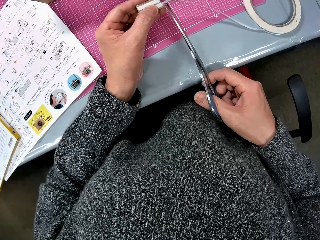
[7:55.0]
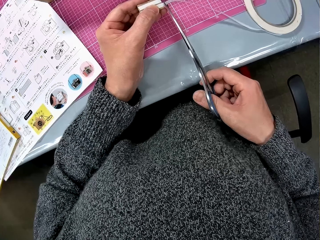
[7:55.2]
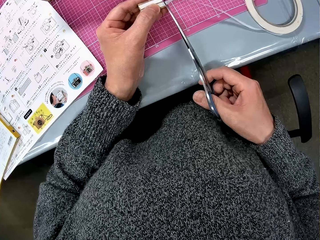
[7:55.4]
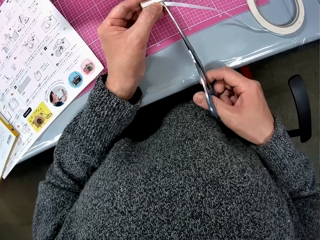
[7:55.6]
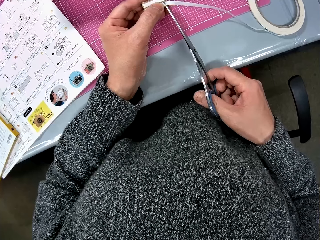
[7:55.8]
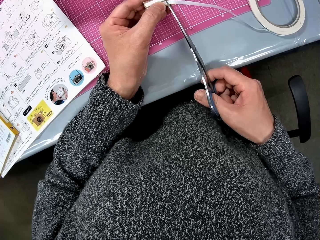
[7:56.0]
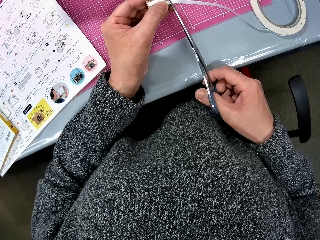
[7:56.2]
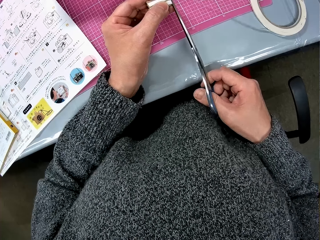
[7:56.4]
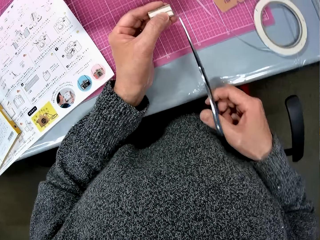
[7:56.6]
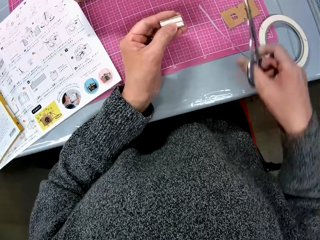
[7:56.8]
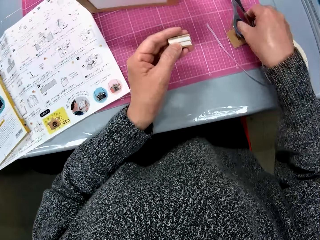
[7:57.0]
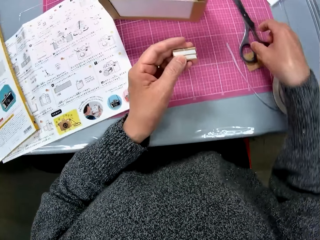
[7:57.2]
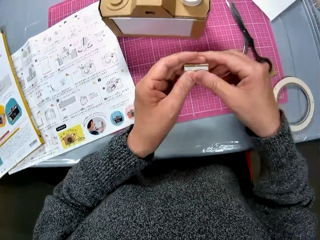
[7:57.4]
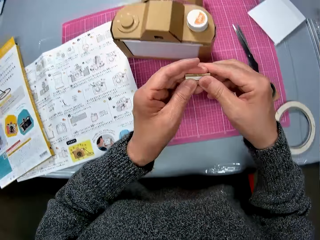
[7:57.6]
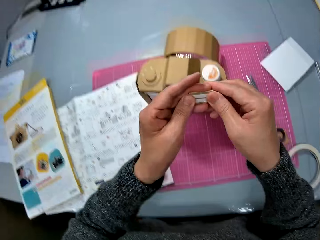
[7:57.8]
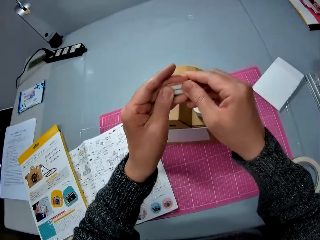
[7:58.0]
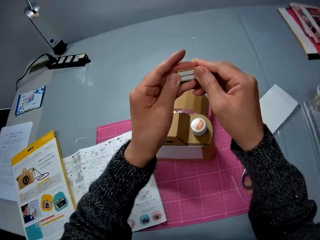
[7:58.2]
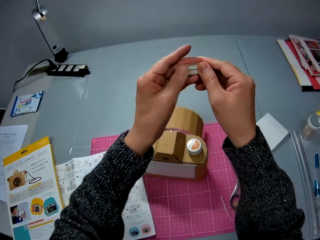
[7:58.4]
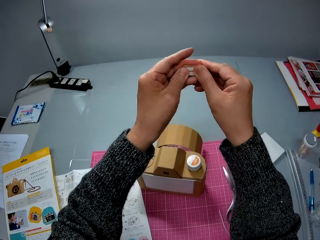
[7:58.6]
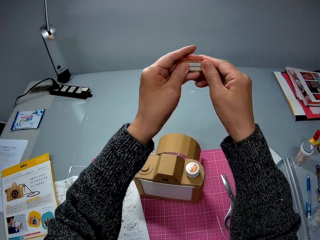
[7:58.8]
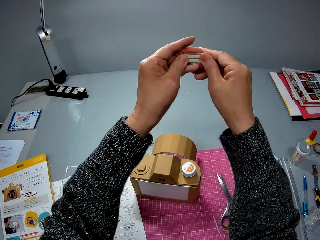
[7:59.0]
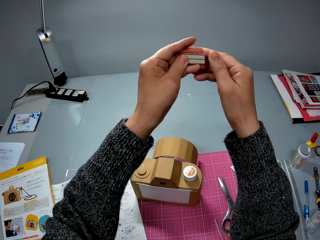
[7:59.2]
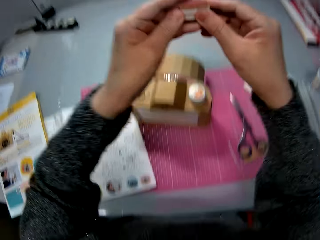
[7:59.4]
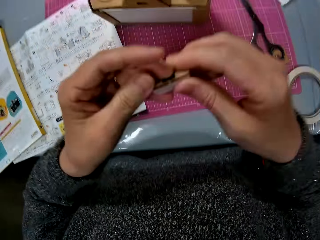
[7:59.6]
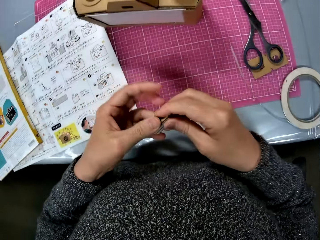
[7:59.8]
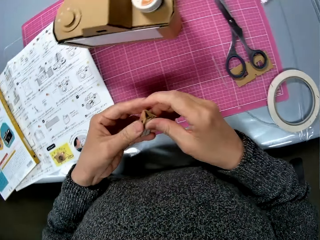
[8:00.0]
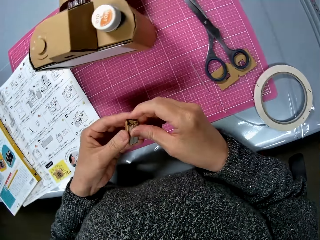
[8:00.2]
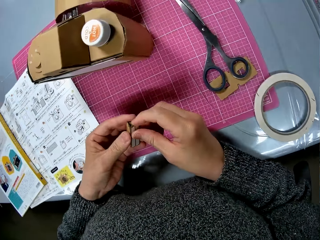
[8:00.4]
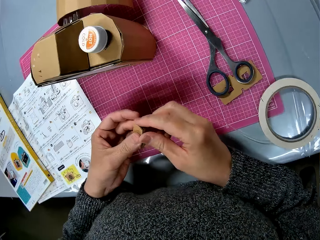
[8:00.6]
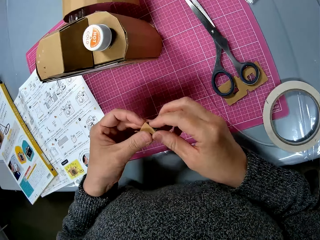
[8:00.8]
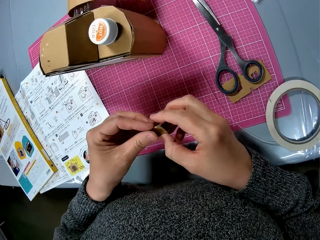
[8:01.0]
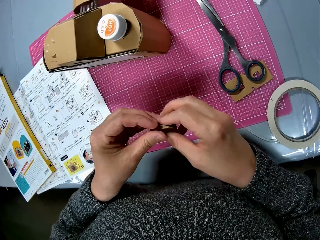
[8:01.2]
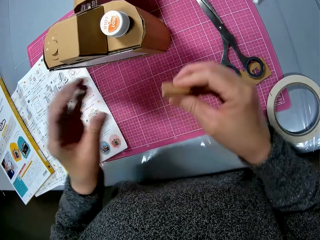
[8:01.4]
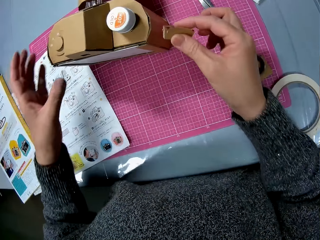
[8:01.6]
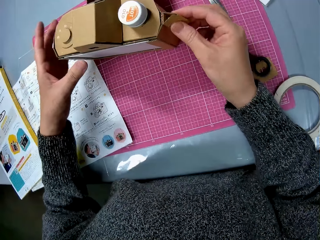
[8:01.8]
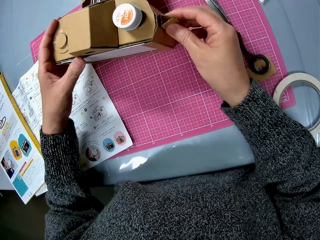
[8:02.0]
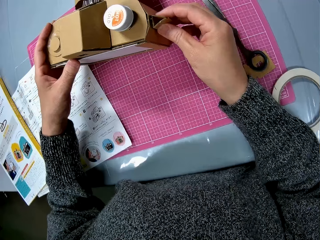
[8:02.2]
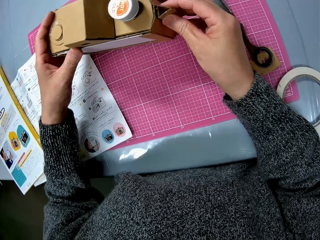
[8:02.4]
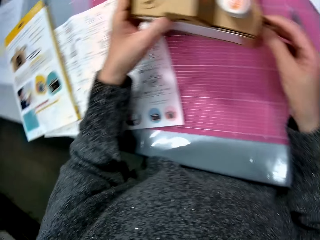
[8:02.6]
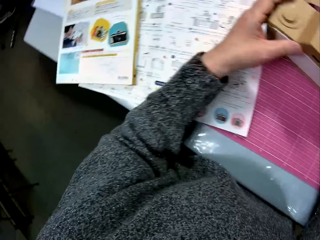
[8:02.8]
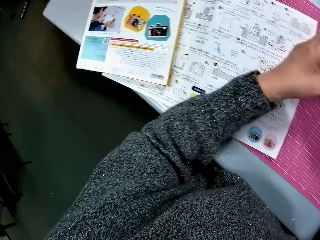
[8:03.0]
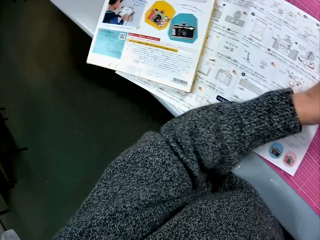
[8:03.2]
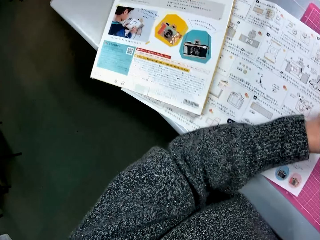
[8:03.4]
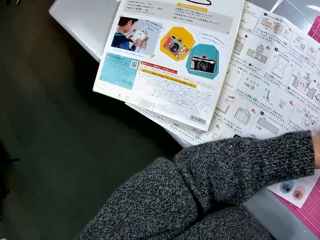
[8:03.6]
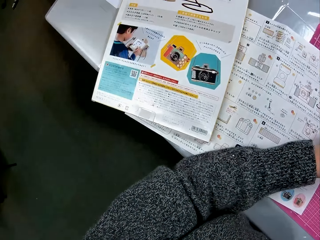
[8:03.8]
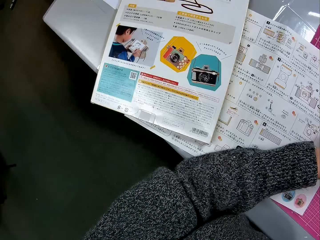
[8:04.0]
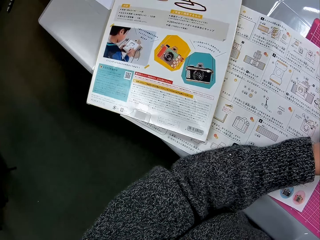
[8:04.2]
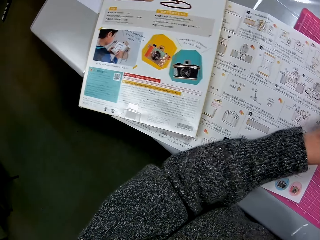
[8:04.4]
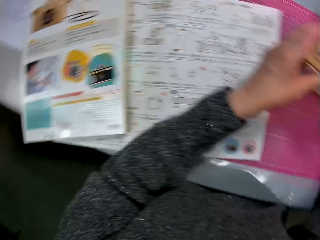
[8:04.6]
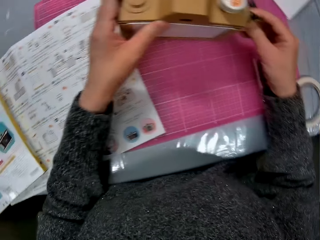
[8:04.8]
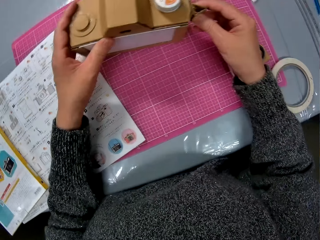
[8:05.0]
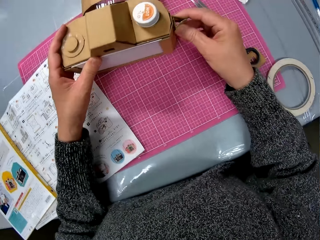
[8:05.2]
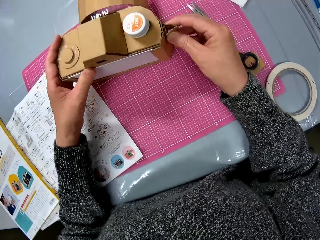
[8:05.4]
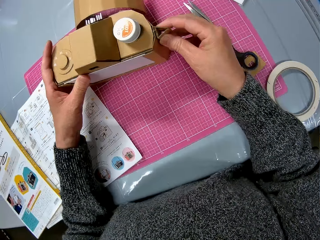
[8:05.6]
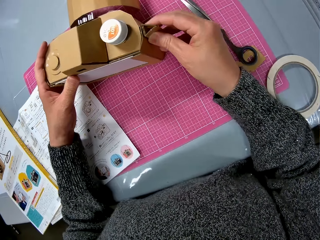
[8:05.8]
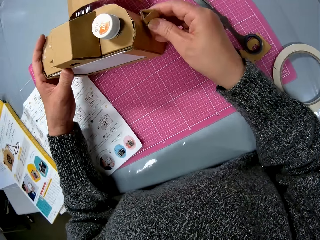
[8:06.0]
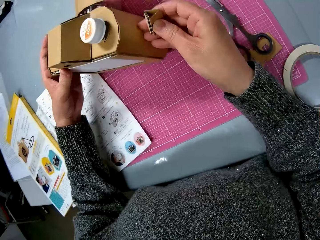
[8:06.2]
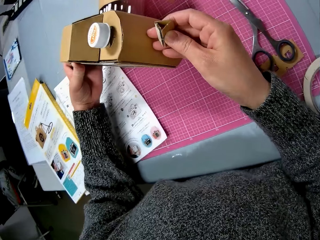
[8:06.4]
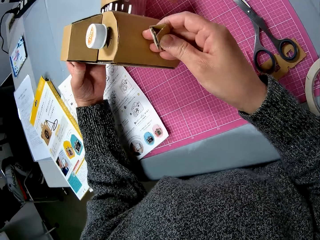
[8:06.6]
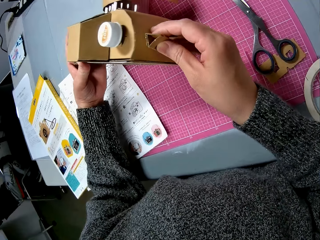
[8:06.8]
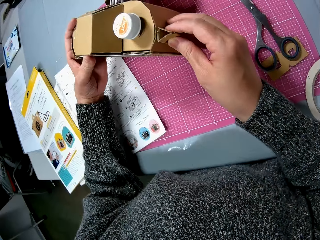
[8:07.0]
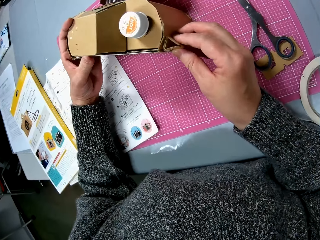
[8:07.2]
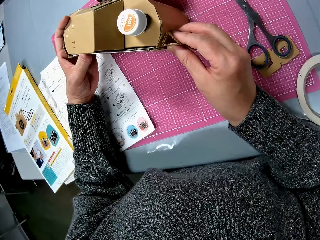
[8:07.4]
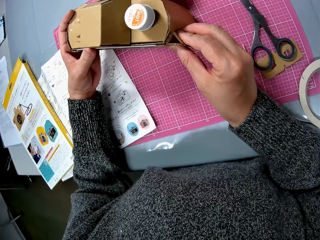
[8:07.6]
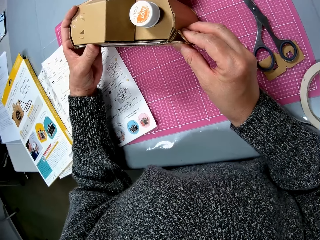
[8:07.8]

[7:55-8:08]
The camera wearer cuts off the sellotape or tape from the piece of the cardboard with the scissors. They put the scissors on the table. They tape the tape on the piece. They attach the folded piece of the cardboard to the cardboard camera. They look at the drawings on the cardboard. They attach the folded piece of the cardboard to the cardboard camera.

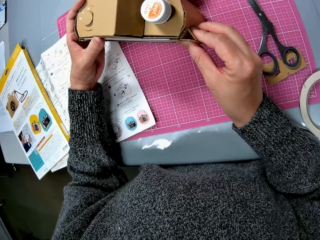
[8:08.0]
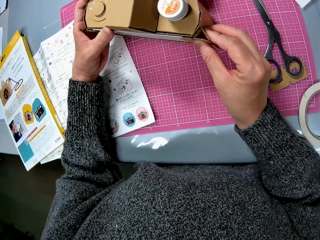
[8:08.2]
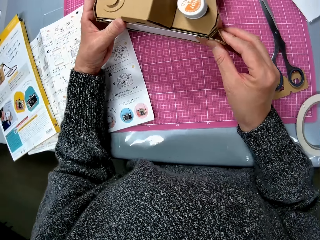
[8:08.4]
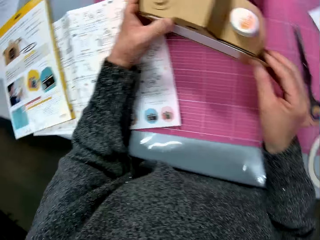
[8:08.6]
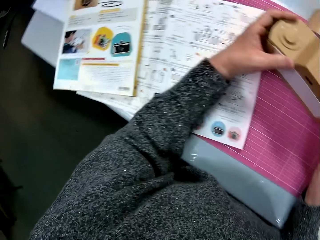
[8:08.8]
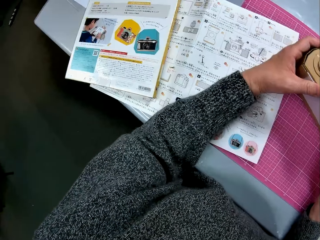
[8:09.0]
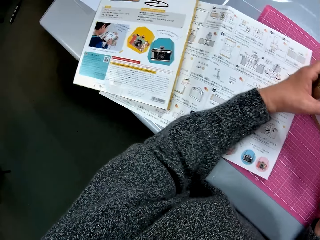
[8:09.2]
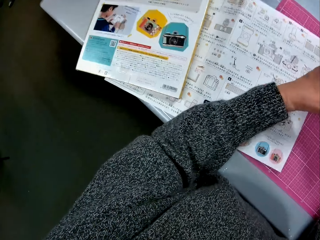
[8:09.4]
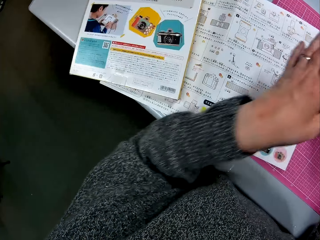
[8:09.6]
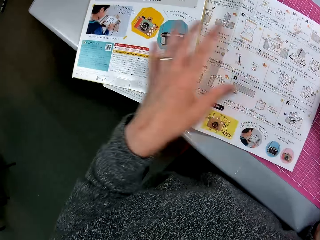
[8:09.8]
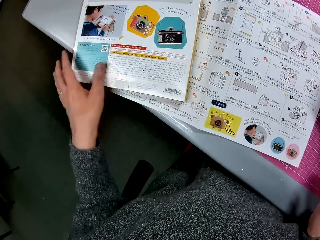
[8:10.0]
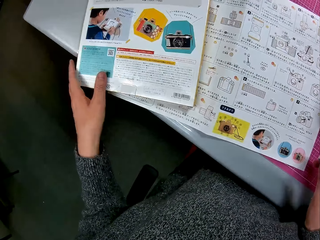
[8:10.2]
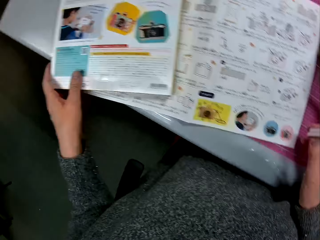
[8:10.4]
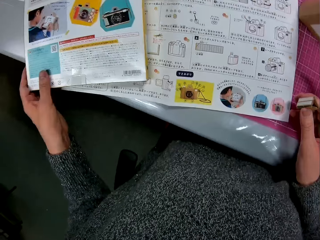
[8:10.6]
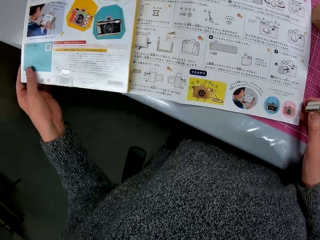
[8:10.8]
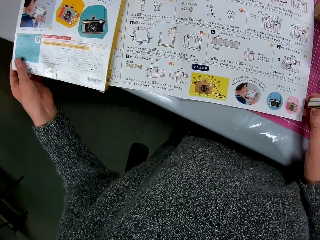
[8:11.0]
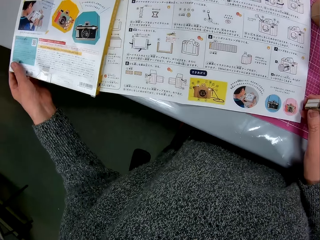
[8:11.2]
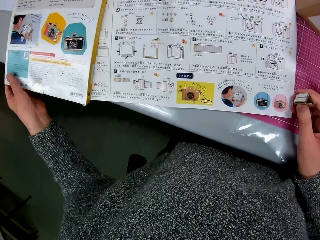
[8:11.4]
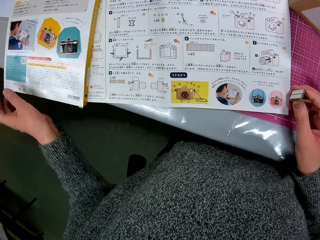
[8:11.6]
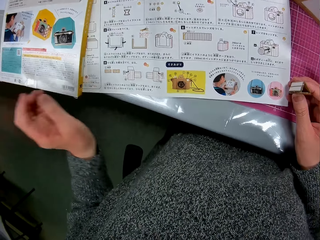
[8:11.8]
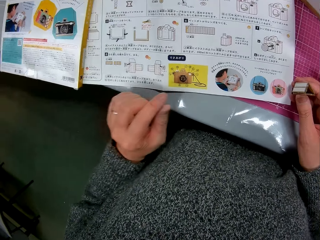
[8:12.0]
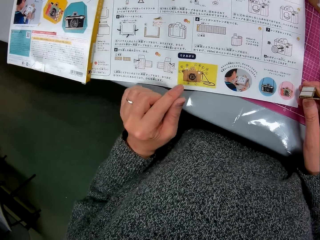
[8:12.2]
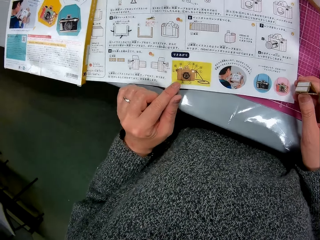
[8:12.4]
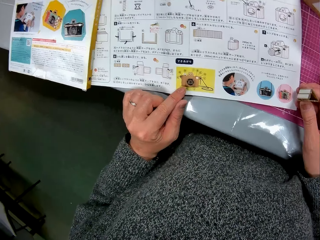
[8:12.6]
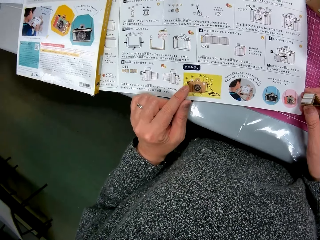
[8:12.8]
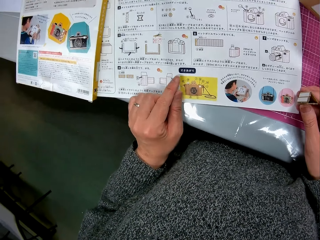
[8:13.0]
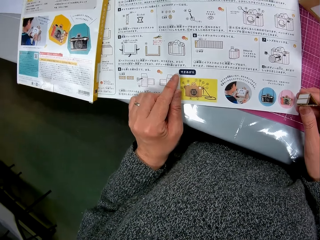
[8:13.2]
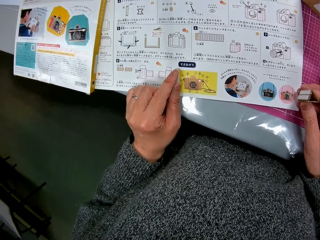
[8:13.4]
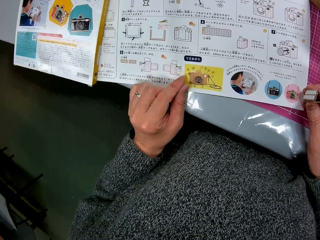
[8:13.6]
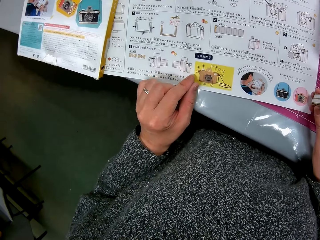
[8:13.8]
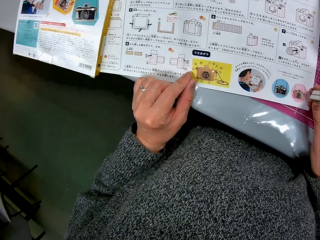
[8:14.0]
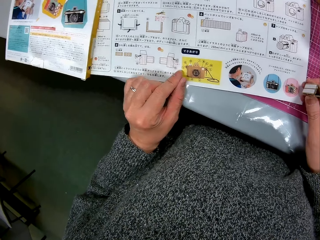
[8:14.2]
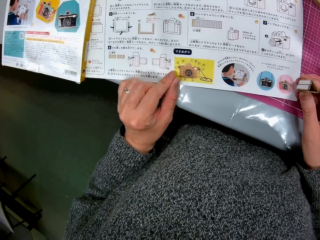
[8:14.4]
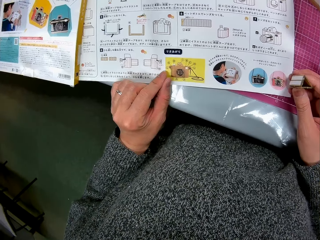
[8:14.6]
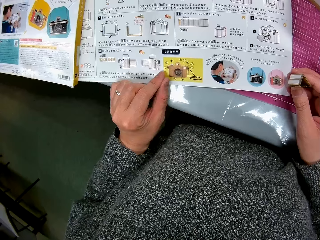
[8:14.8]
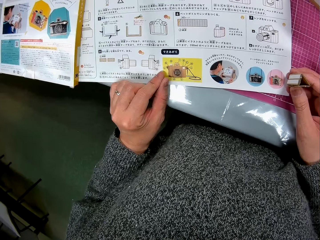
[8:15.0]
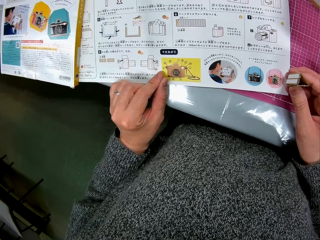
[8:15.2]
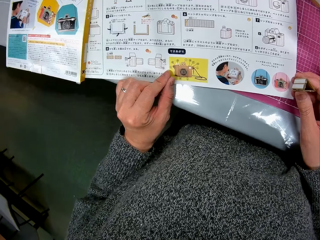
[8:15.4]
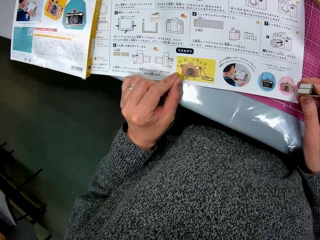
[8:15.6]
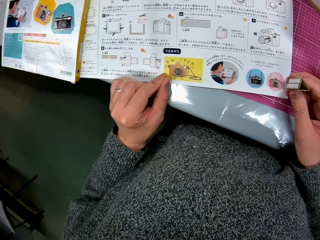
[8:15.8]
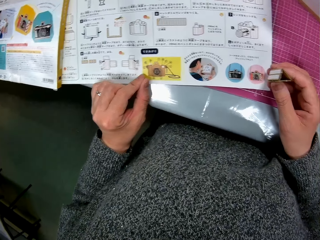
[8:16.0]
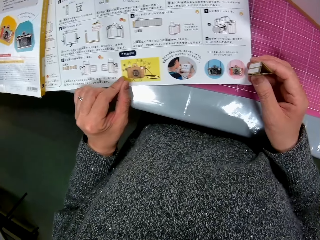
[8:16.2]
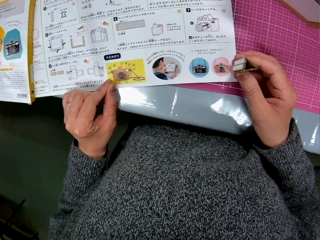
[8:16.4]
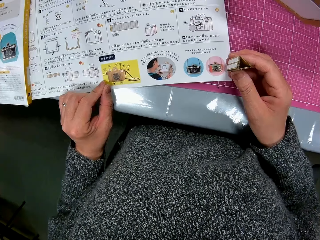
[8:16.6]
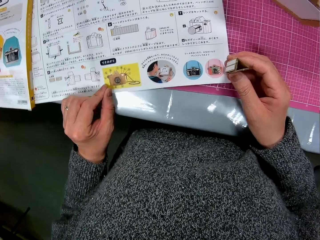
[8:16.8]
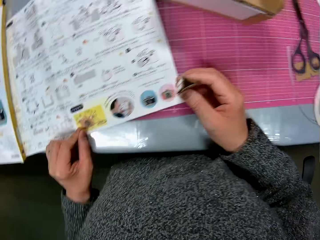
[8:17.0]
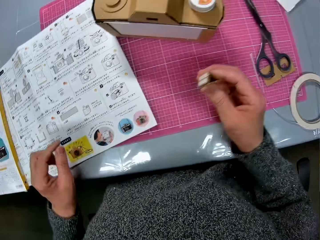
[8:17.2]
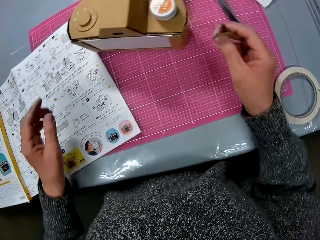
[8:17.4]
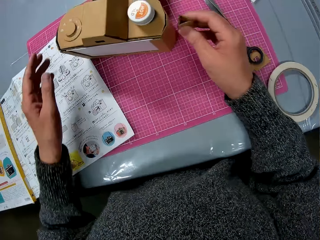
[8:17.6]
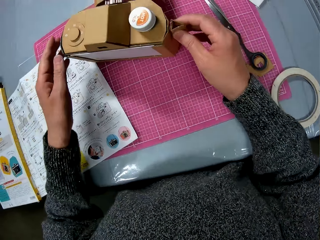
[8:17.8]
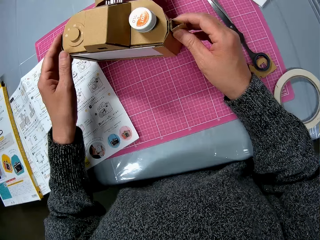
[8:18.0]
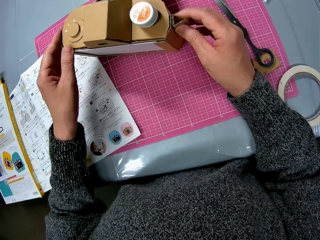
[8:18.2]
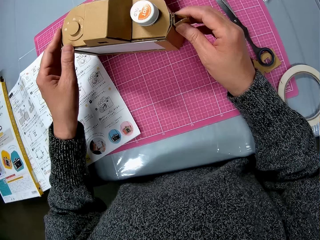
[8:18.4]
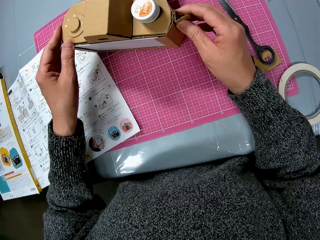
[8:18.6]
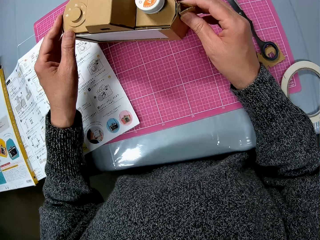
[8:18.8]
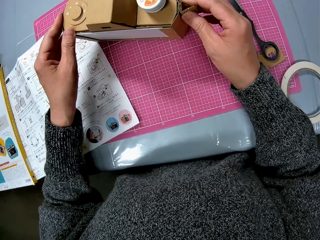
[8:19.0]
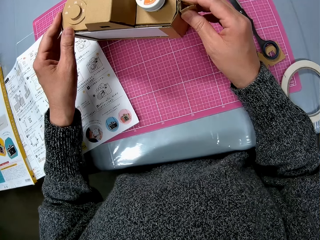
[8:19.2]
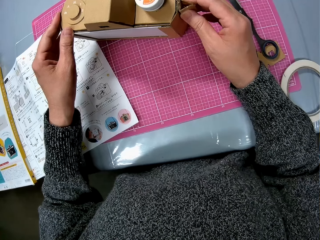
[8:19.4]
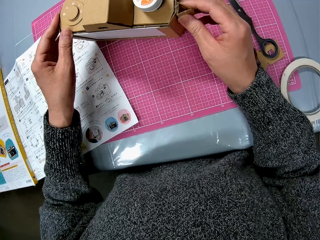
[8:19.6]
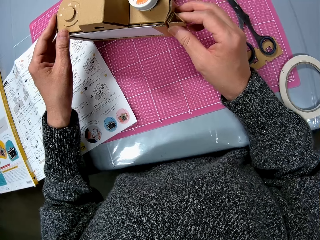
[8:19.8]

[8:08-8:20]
The camera wearer looks at the drawings on the cardboard. They move the book. They push the cardboard. They point to the book. They look at the drawings on the paper. They attach the folded piece of the cardboard to the cardboard camera.
